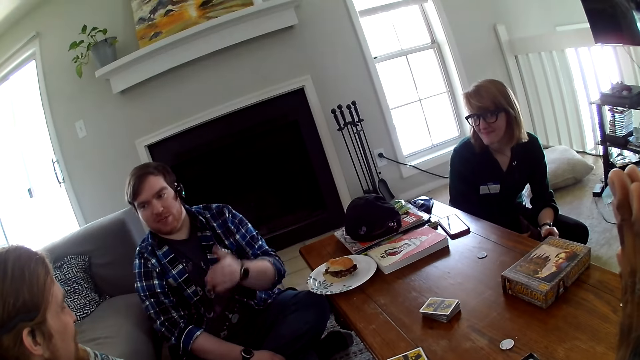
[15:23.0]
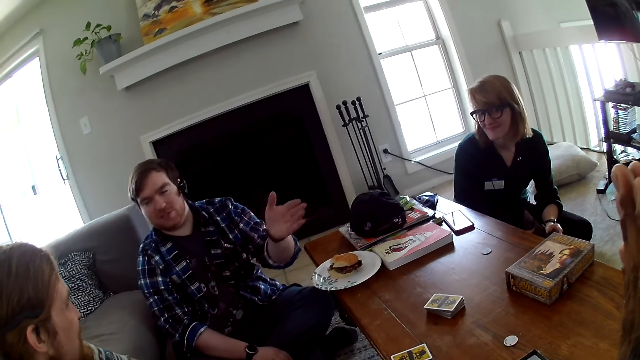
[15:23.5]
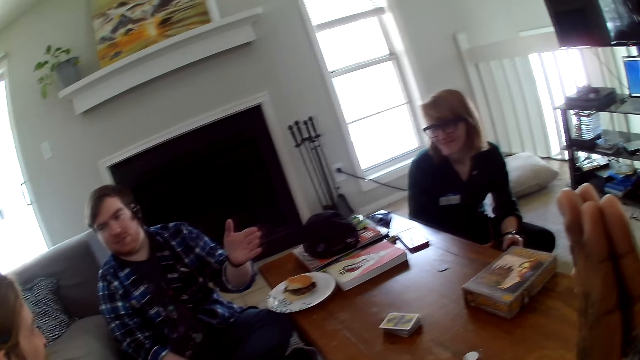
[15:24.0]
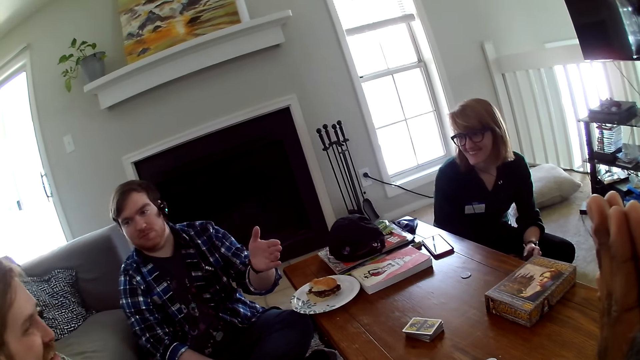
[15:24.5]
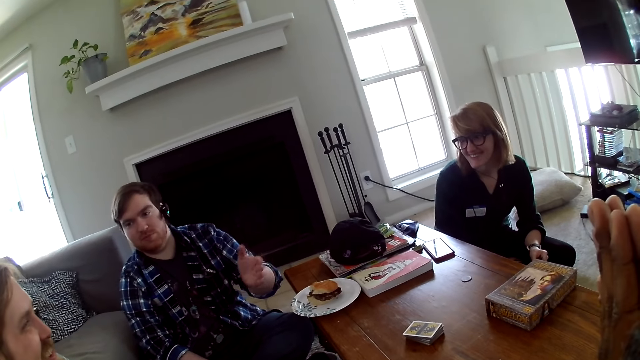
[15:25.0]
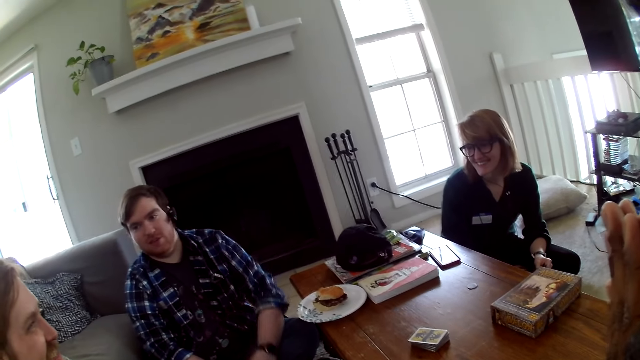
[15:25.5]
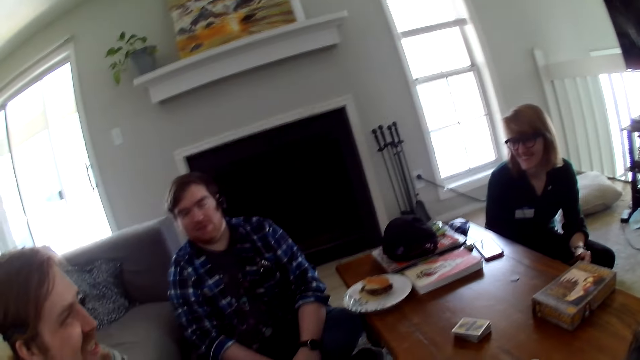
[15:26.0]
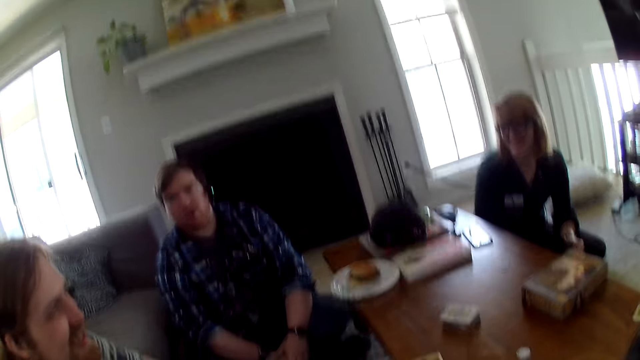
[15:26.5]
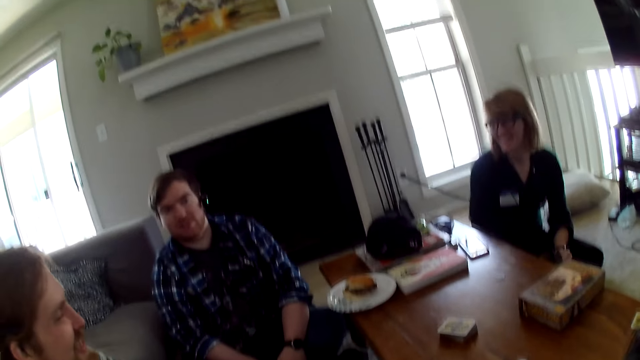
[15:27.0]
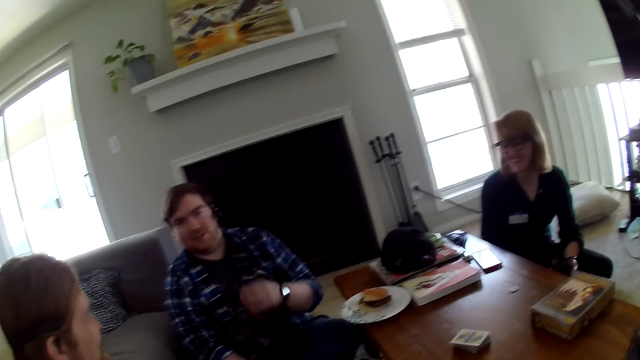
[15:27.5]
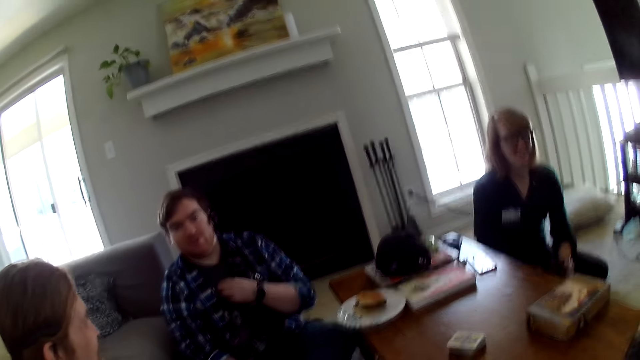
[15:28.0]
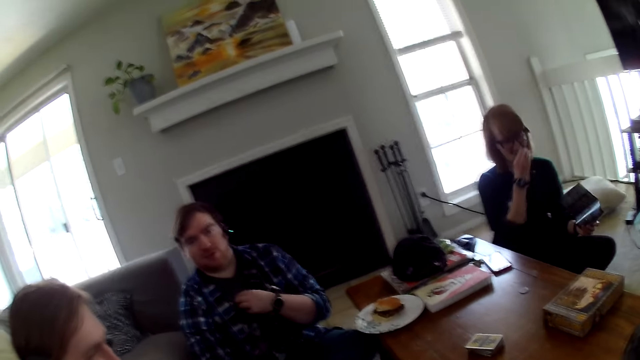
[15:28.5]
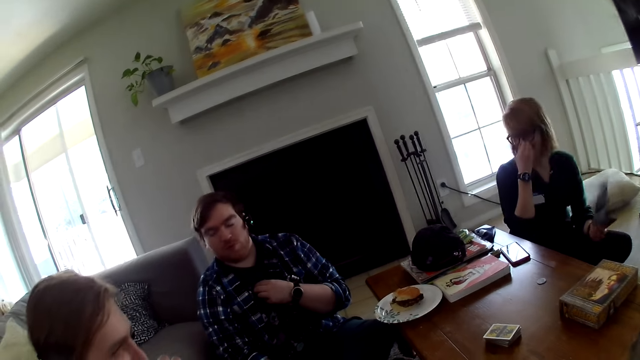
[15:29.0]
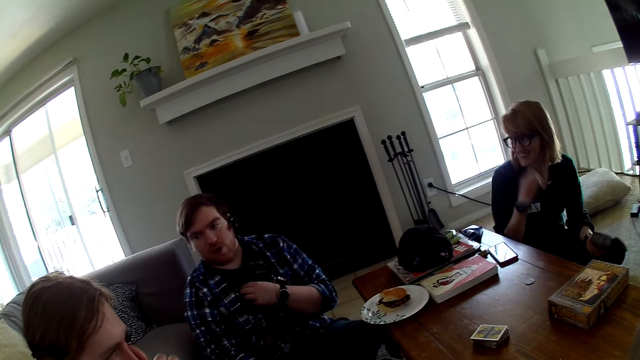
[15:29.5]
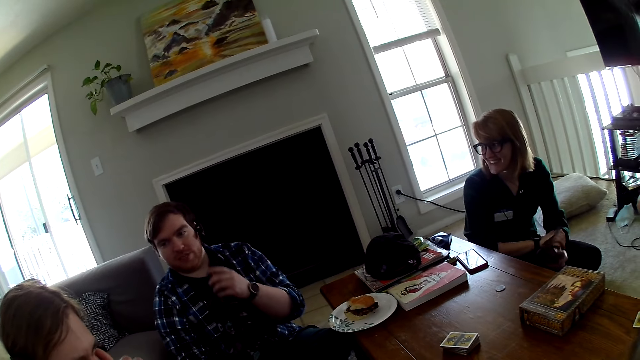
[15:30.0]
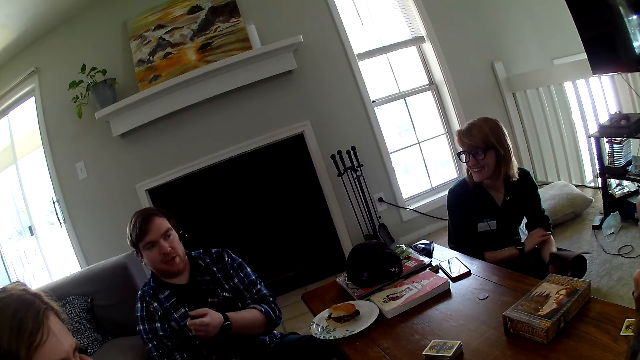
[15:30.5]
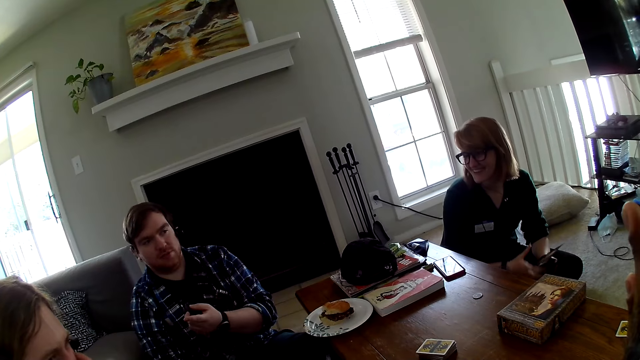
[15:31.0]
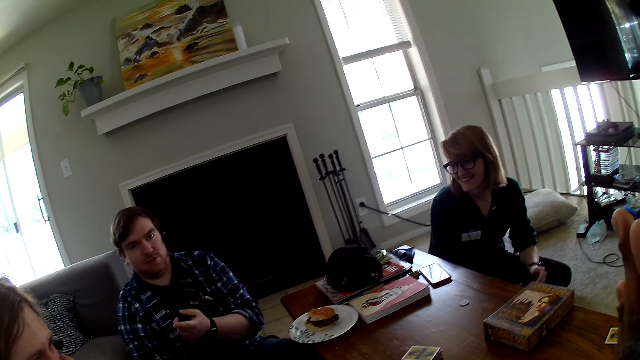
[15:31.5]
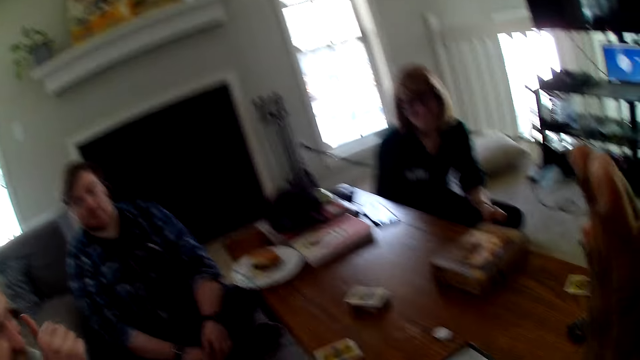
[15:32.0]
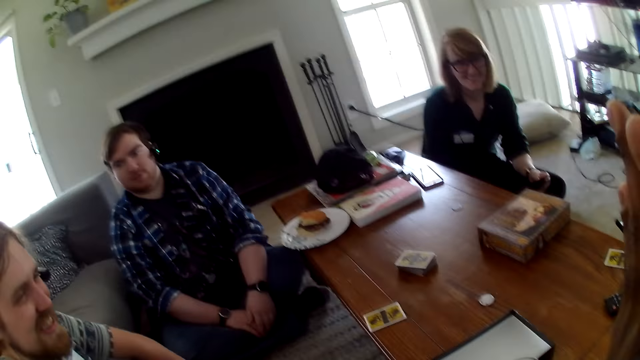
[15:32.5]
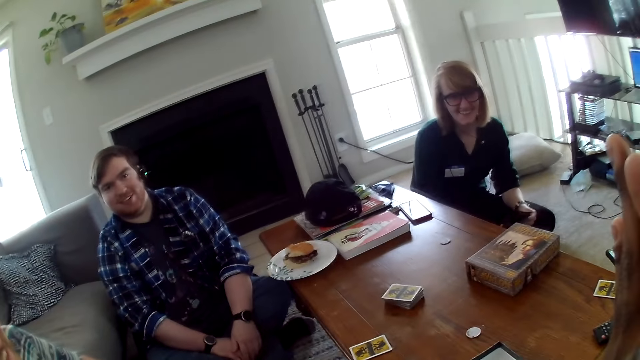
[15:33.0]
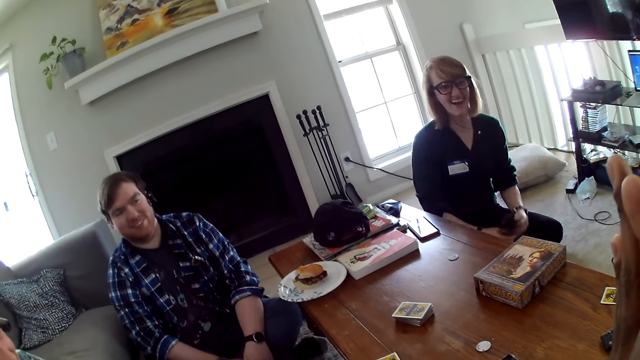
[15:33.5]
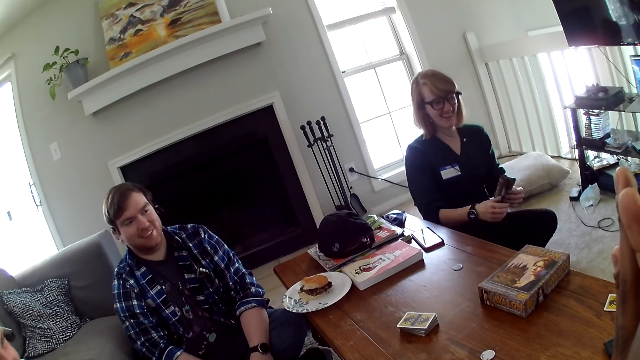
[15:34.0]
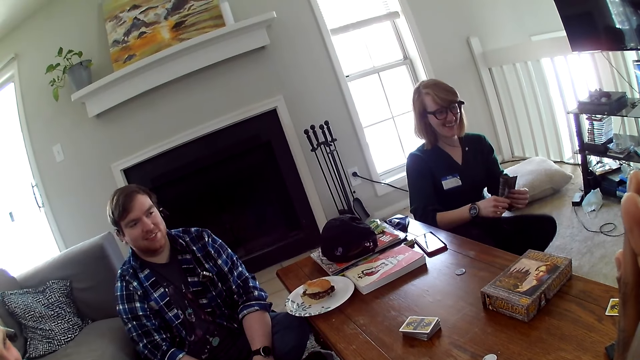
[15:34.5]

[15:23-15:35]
A woman moves the hand.

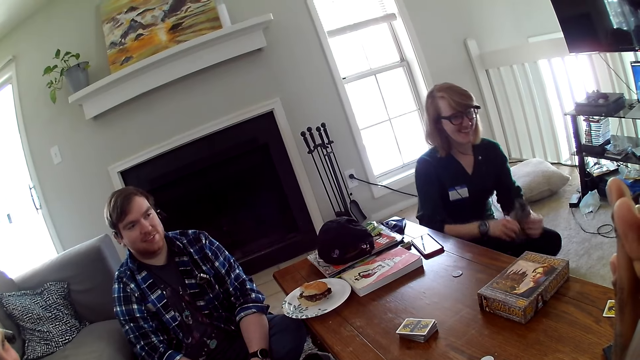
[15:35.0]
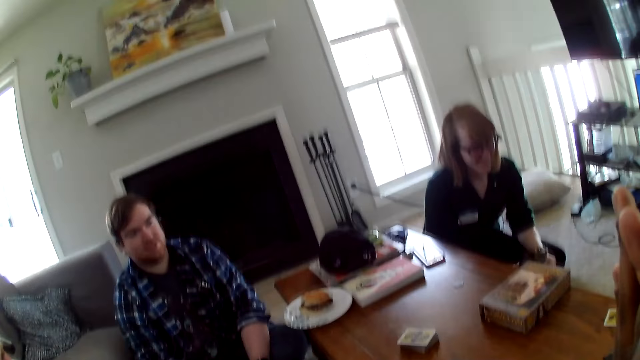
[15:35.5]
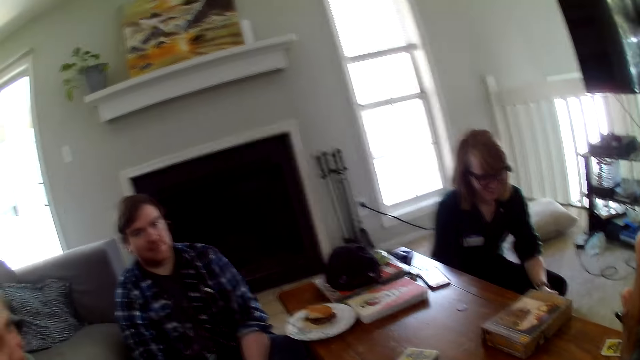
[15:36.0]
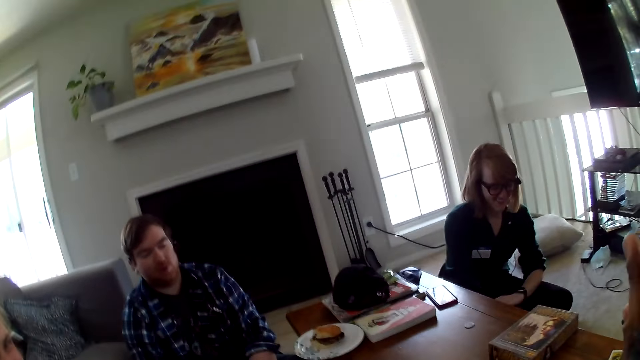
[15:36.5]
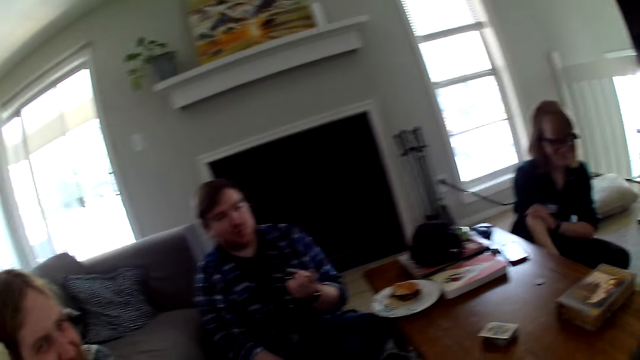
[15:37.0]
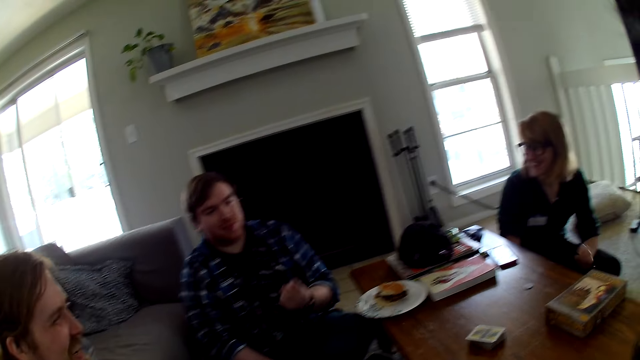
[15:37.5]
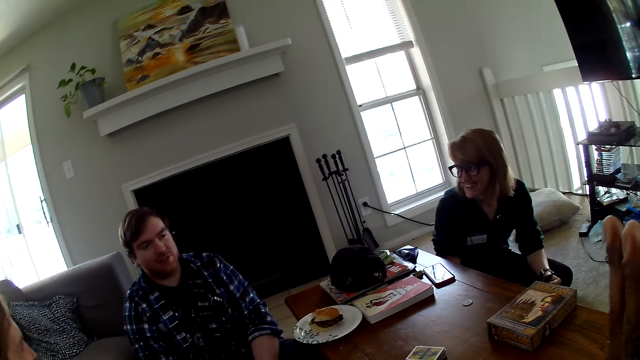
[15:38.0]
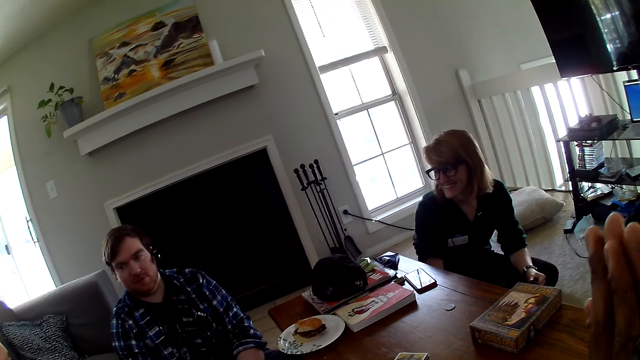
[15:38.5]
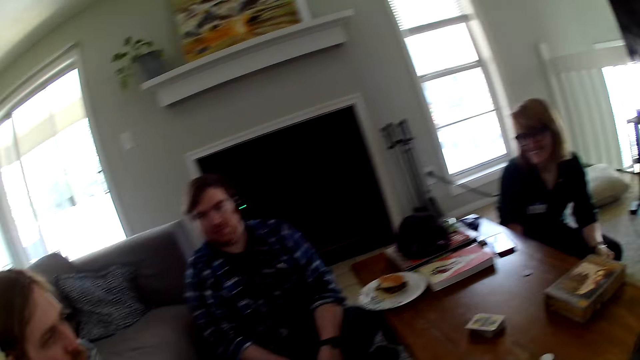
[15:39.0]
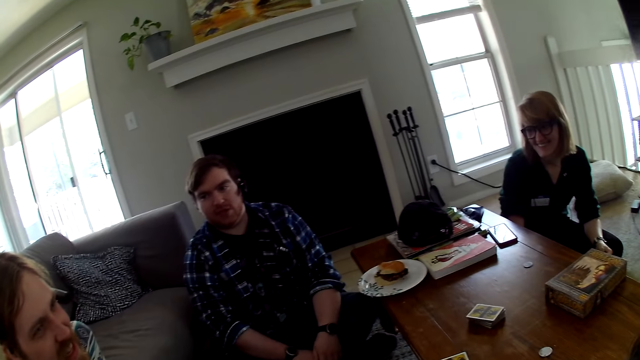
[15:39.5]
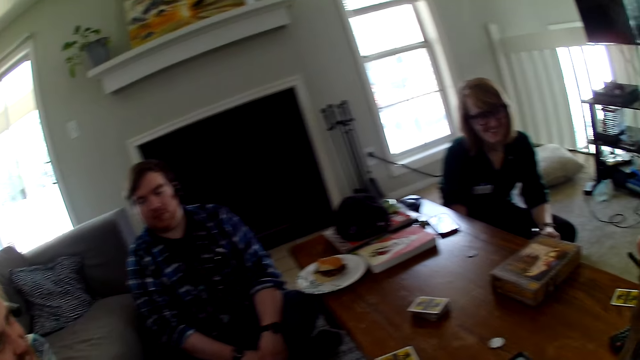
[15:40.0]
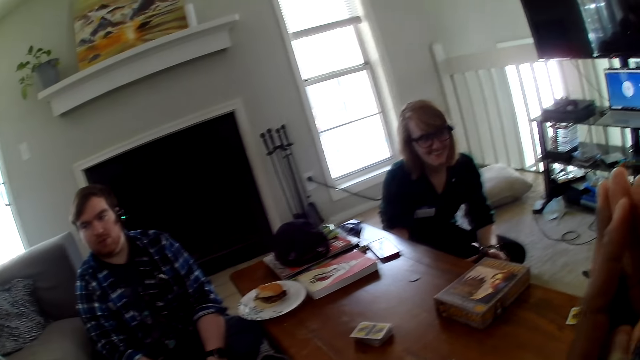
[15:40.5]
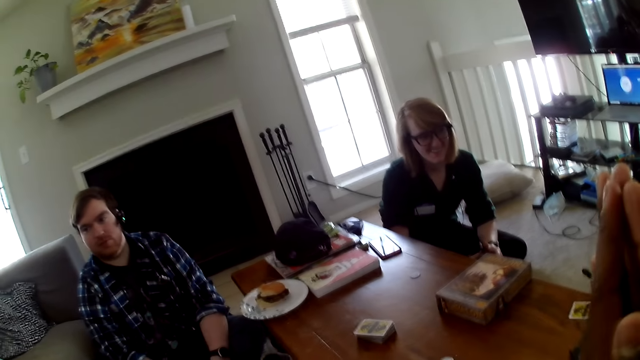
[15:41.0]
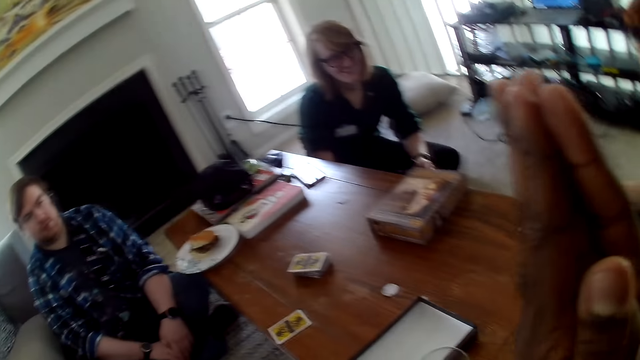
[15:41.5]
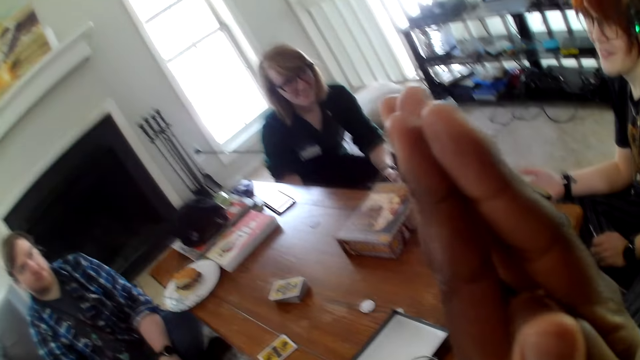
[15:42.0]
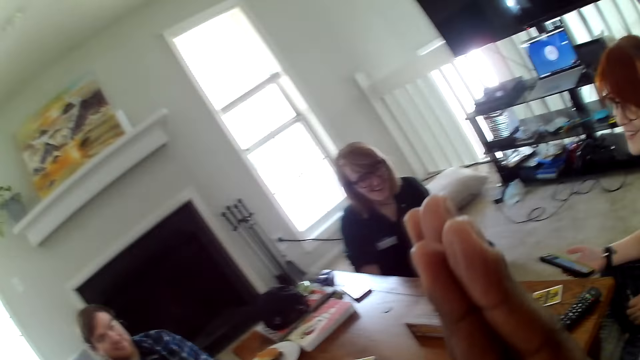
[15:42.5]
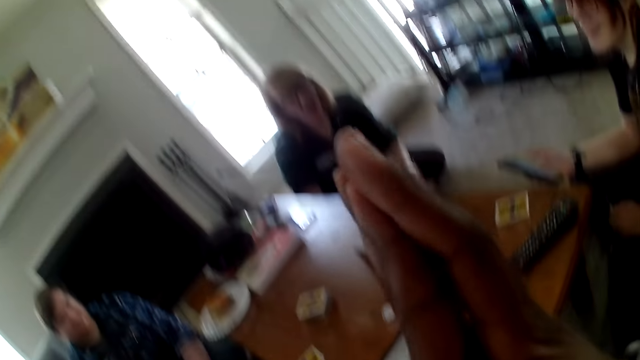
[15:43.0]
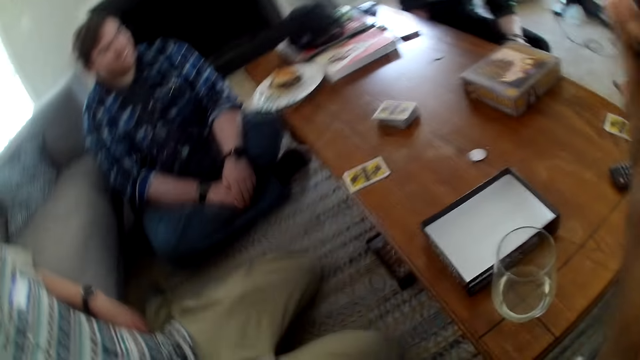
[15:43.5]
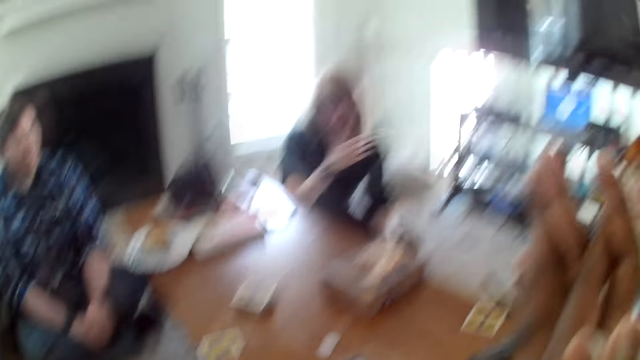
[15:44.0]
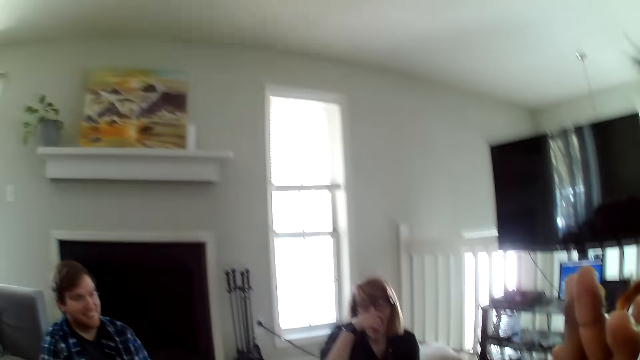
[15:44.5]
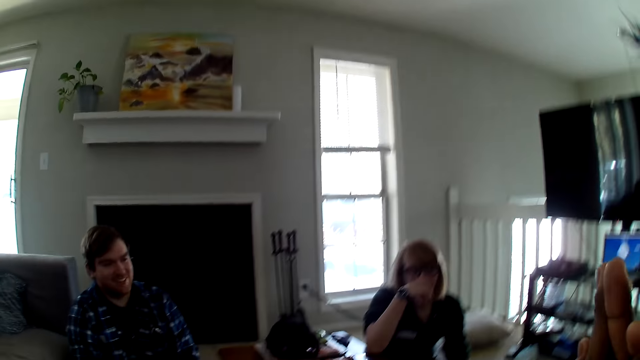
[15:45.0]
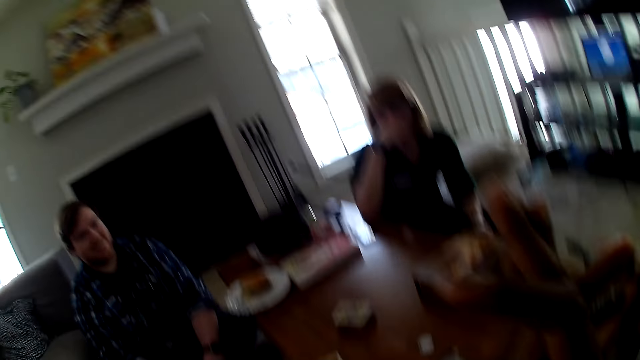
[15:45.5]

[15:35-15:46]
A man moves the hand. The camera wearer puts the hands together.
